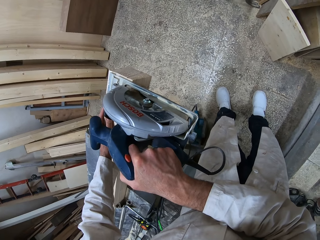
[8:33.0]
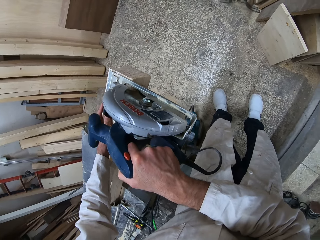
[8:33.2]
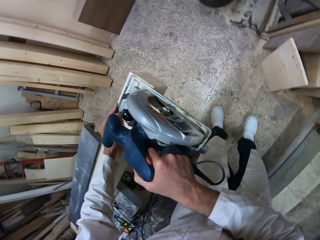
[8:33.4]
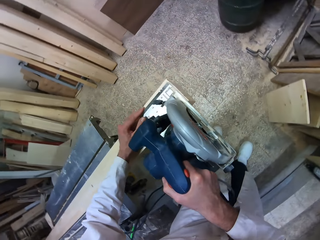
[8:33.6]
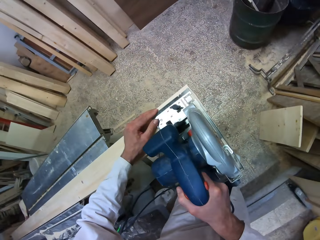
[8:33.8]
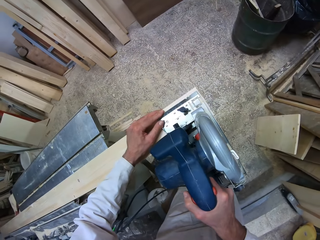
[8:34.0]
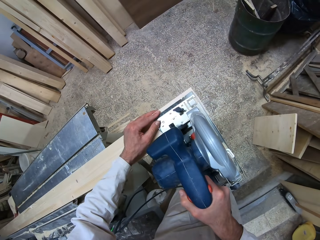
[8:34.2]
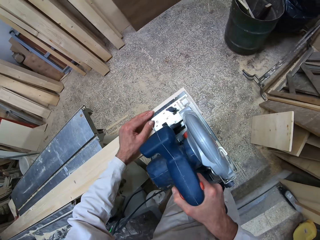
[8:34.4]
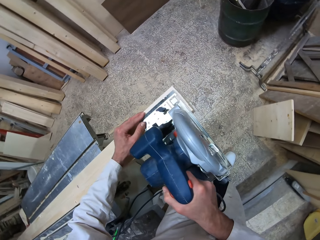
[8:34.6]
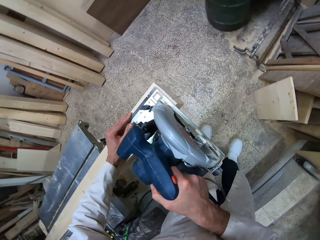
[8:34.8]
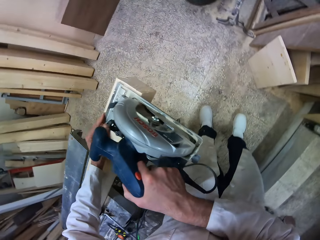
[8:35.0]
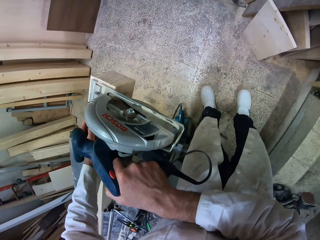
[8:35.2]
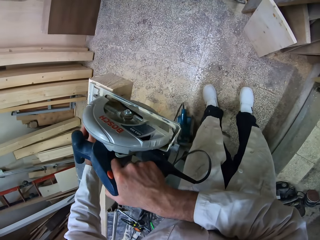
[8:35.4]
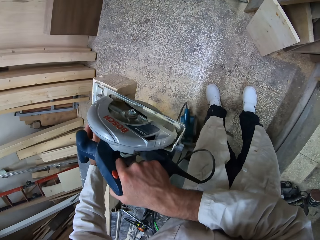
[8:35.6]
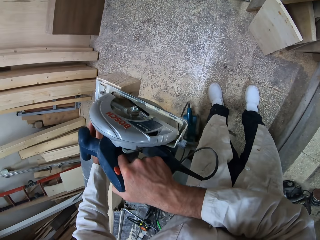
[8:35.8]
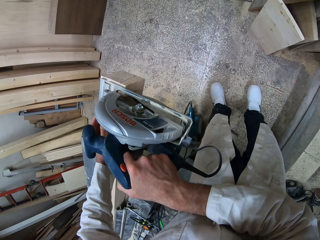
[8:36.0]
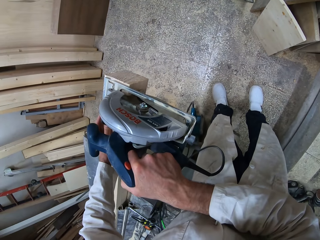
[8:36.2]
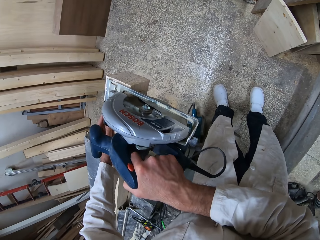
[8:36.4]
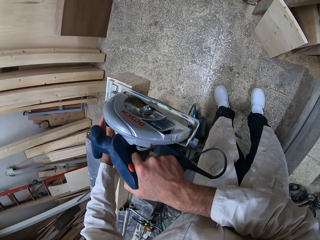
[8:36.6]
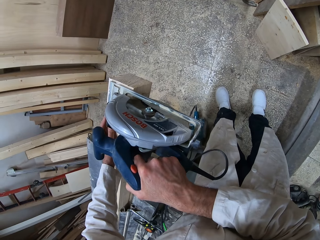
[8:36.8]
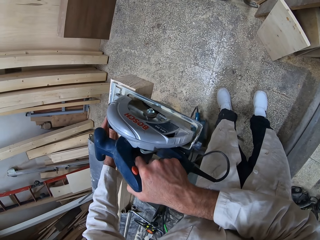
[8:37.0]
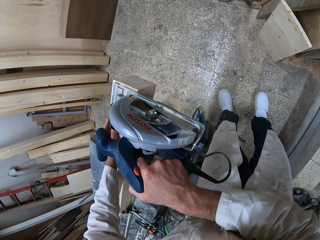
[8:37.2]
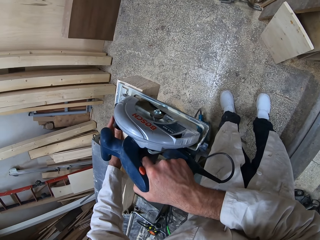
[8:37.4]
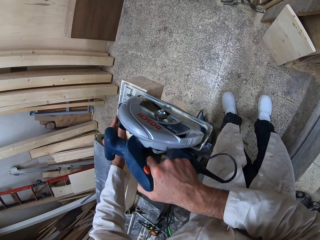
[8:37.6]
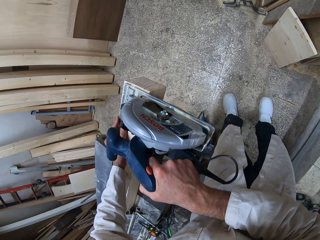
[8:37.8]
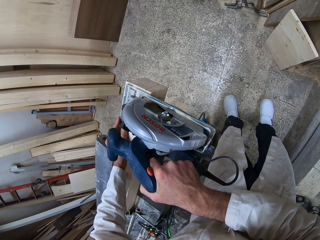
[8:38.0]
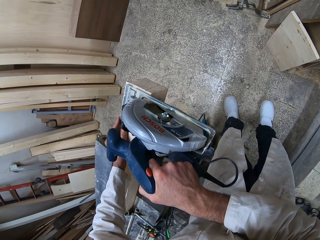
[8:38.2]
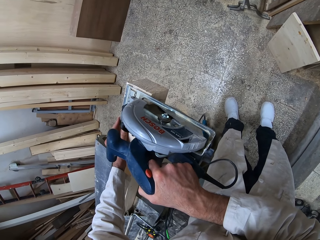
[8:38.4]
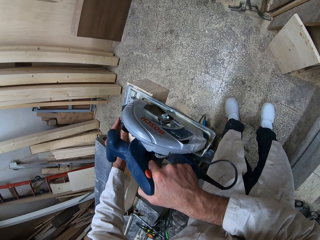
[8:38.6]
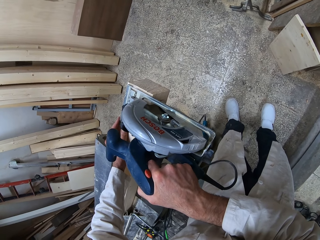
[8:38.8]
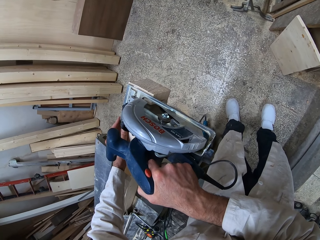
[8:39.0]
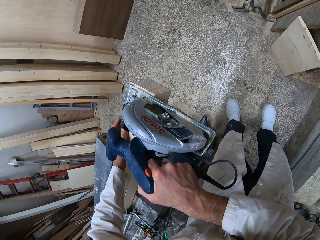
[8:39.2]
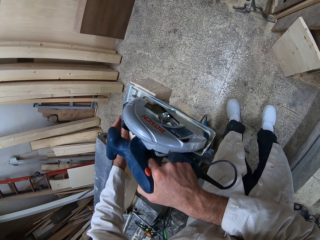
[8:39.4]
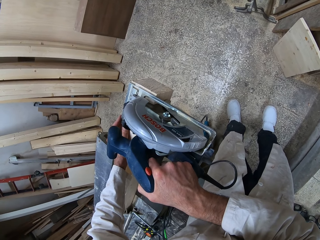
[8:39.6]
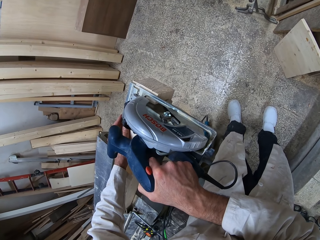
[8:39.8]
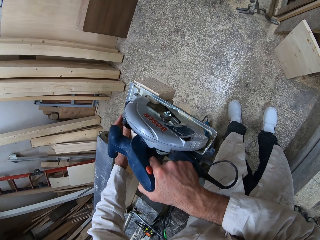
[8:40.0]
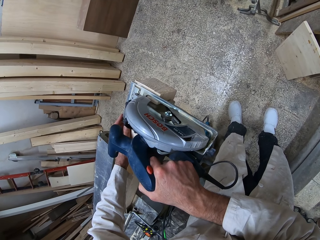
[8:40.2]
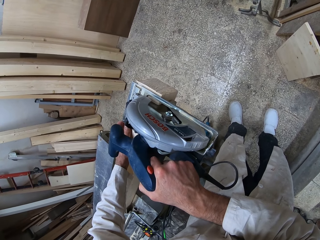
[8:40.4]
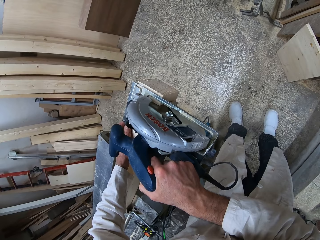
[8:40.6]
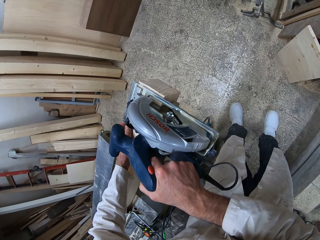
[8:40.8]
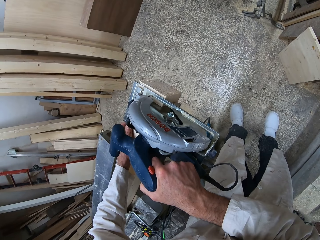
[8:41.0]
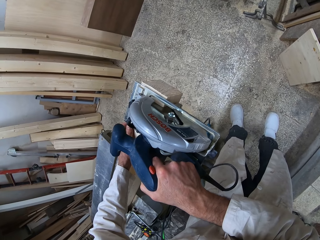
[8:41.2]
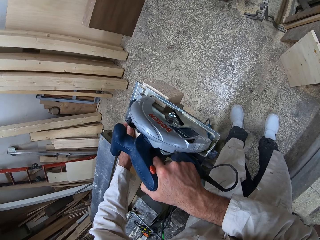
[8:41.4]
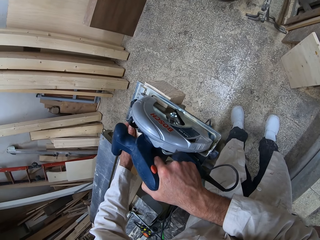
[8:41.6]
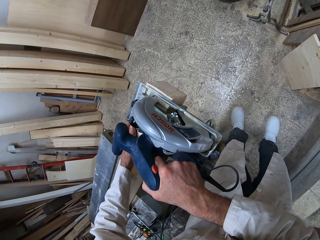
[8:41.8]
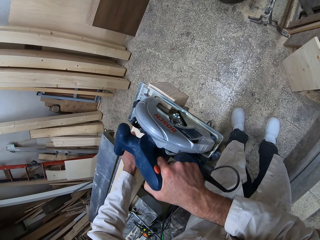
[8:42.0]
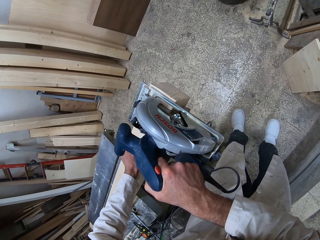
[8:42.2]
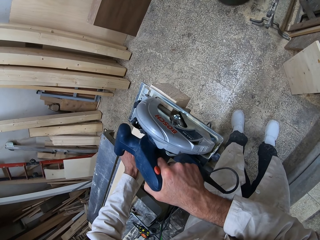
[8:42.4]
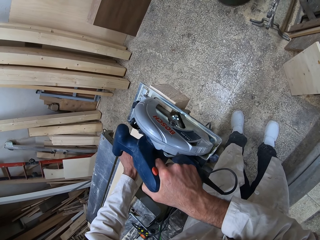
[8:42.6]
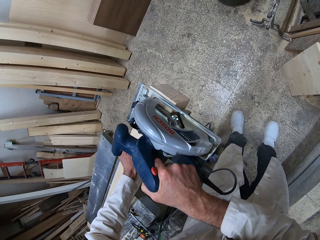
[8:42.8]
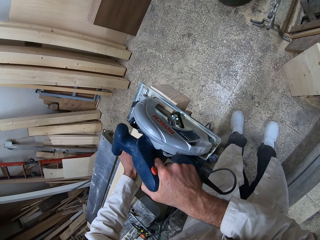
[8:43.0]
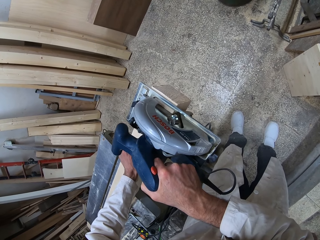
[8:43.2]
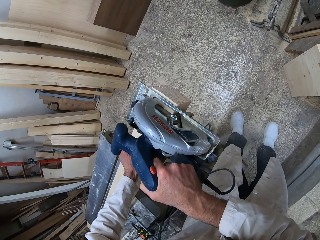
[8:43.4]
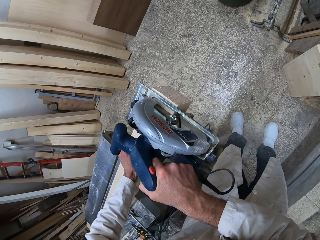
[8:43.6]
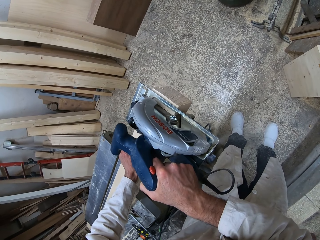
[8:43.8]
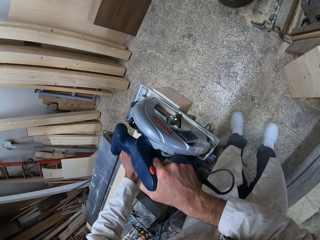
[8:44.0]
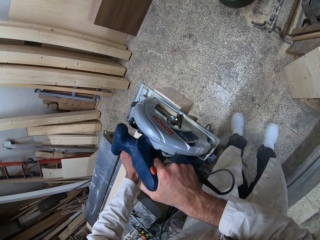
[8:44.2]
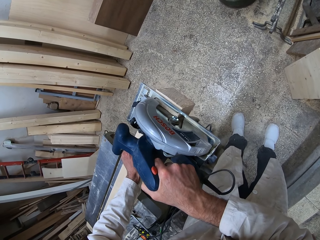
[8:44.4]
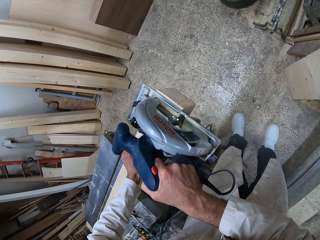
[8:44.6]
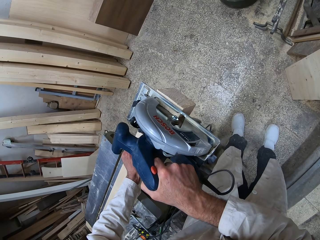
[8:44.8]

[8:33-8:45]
The camera wearer cuts the wood with the sawing machine.

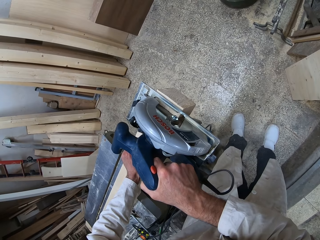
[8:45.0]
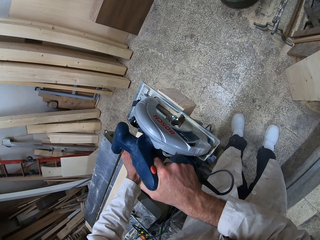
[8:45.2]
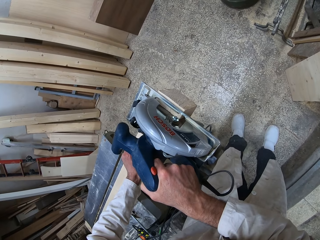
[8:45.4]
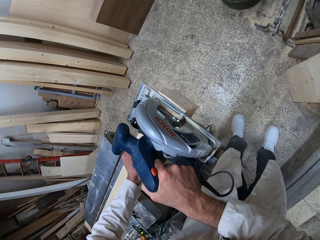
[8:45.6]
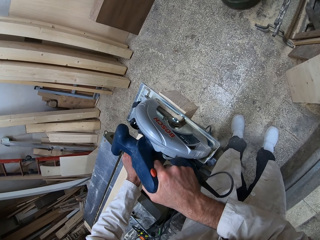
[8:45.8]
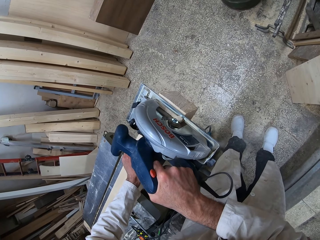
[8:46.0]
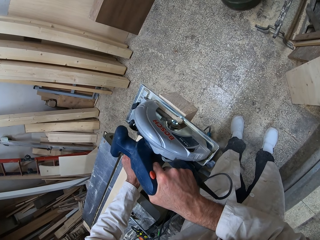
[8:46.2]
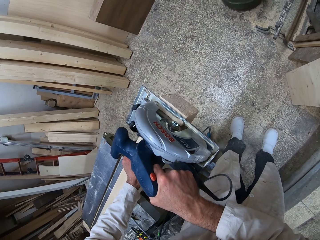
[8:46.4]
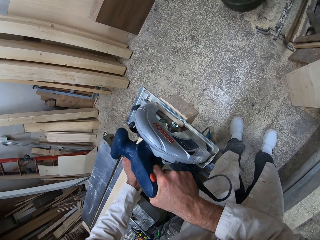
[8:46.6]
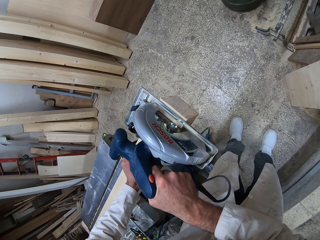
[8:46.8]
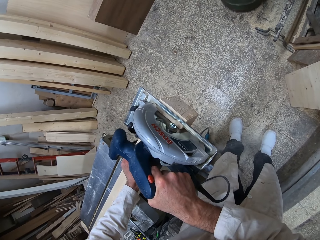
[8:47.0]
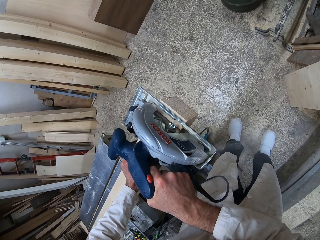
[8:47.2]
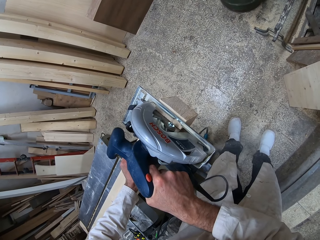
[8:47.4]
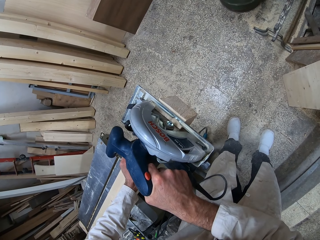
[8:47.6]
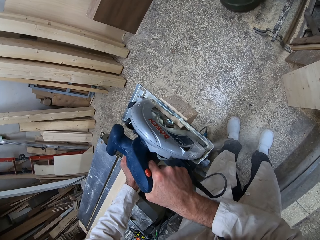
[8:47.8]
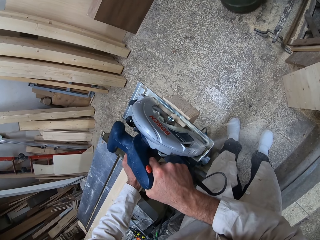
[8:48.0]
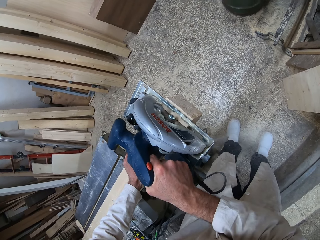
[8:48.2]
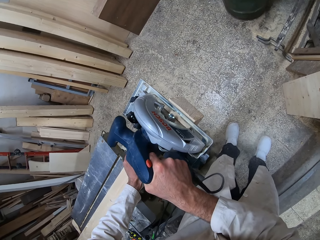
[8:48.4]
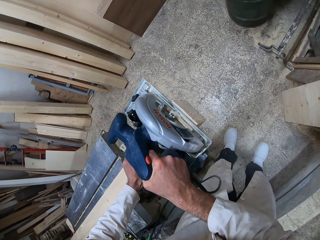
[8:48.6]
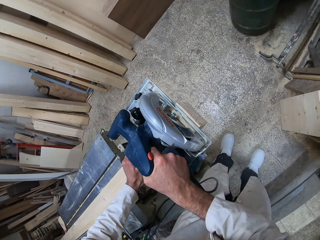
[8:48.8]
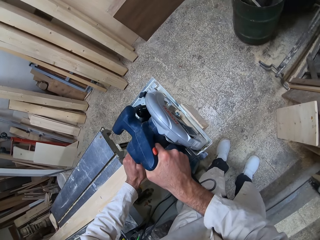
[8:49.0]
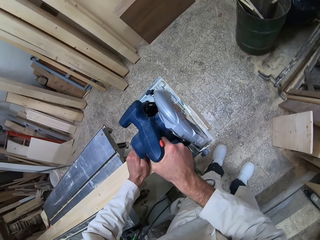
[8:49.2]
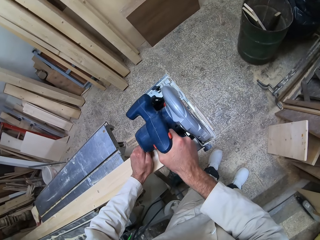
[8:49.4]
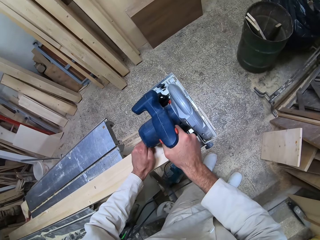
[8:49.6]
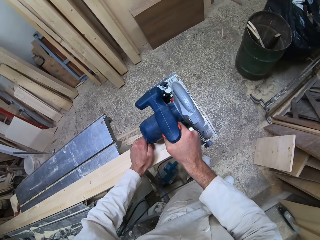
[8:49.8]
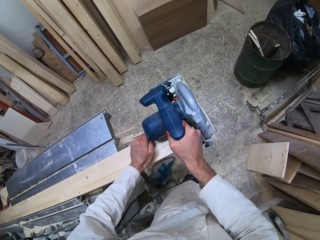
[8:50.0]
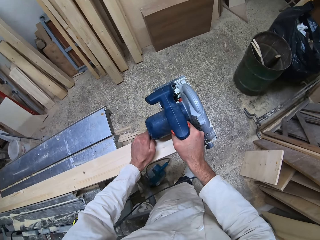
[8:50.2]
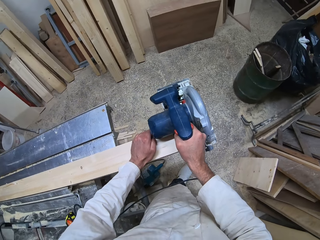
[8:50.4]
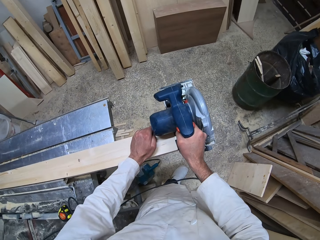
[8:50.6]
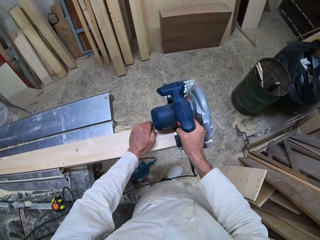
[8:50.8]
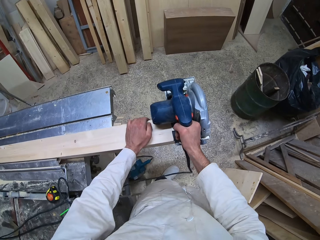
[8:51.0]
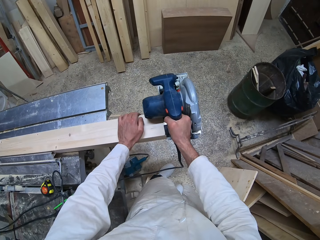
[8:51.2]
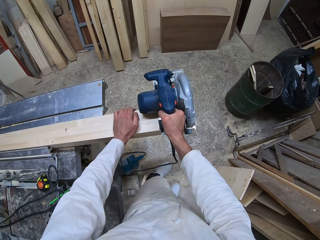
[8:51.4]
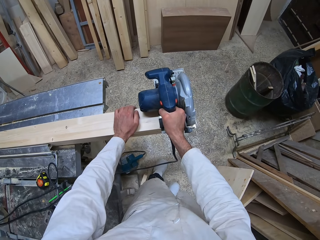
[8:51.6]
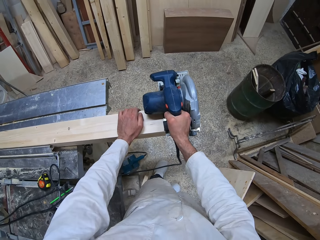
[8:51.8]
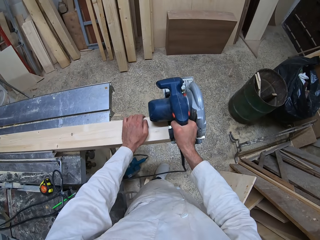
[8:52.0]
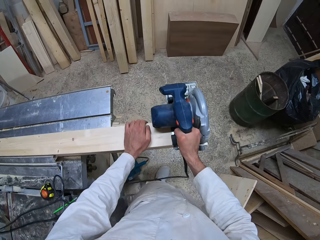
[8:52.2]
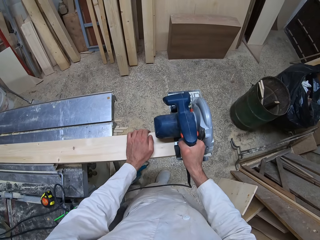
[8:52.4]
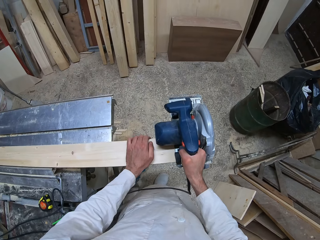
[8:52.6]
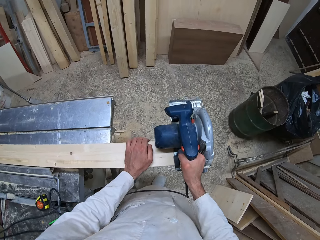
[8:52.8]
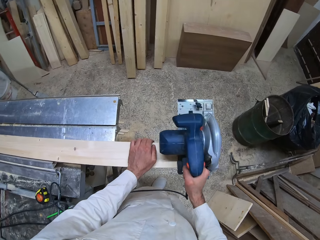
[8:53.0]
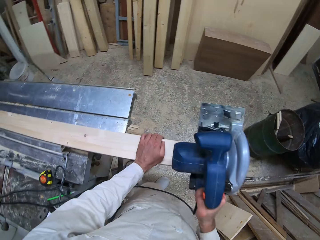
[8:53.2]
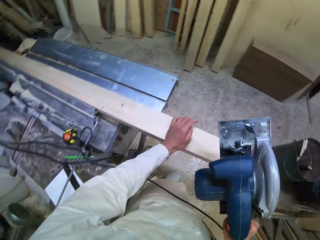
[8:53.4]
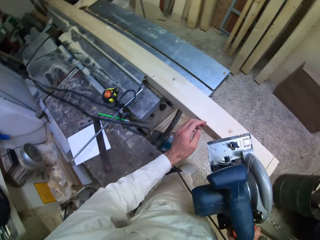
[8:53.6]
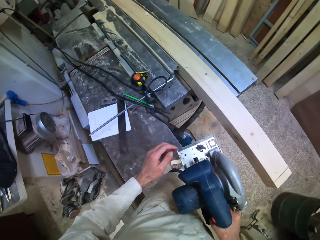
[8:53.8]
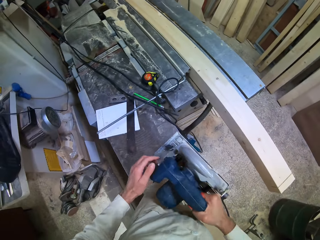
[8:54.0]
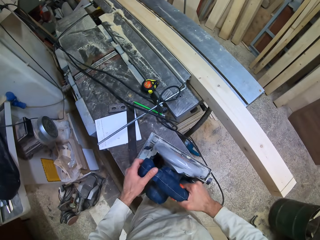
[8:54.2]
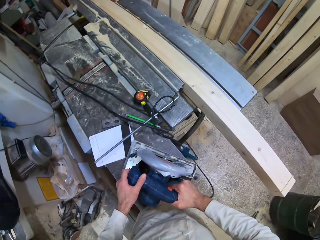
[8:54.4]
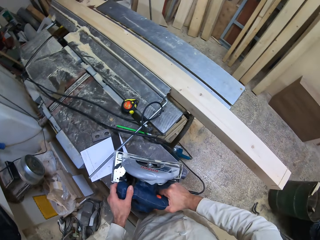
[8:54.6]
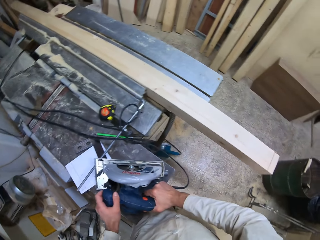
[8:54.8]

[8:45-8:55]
The camera wearer lifts up the sawing machine from the wood with his right hand. He drops the sawing machine on the metal workbench with his right hand.
